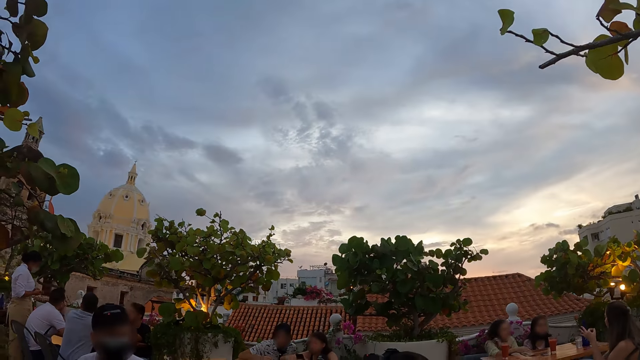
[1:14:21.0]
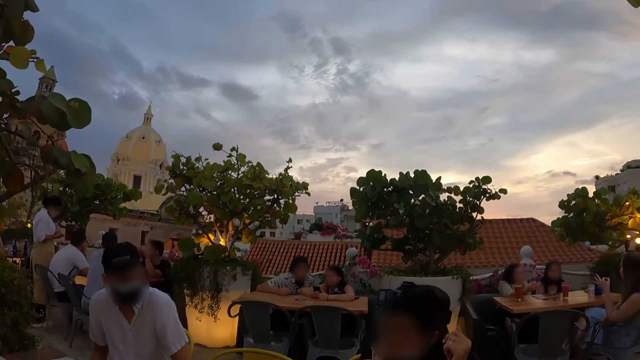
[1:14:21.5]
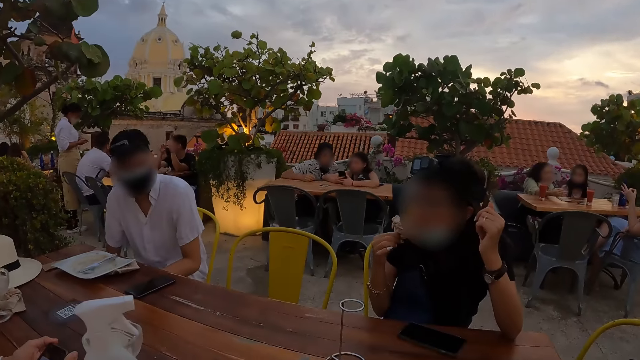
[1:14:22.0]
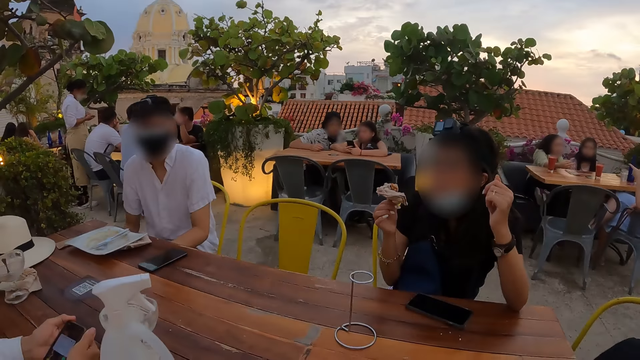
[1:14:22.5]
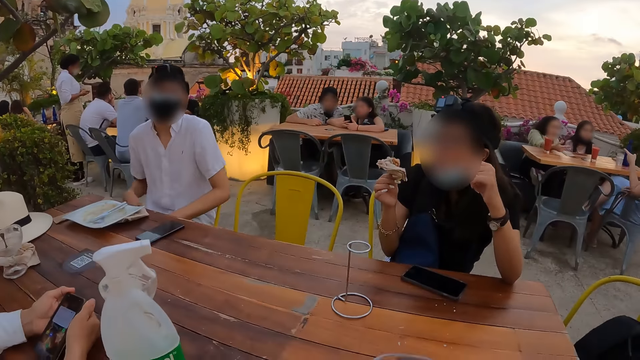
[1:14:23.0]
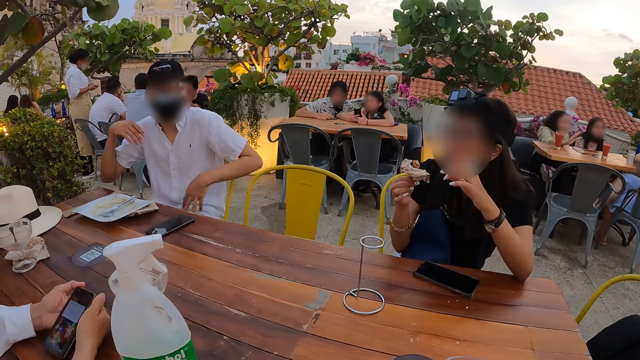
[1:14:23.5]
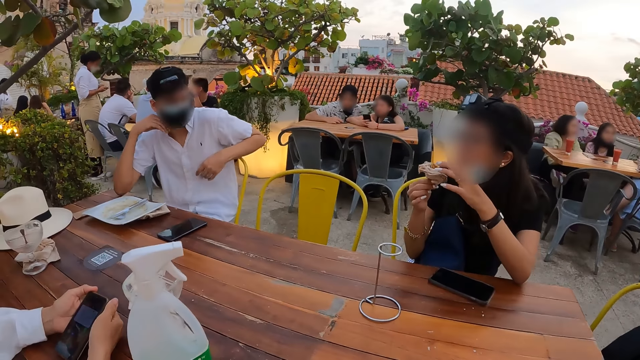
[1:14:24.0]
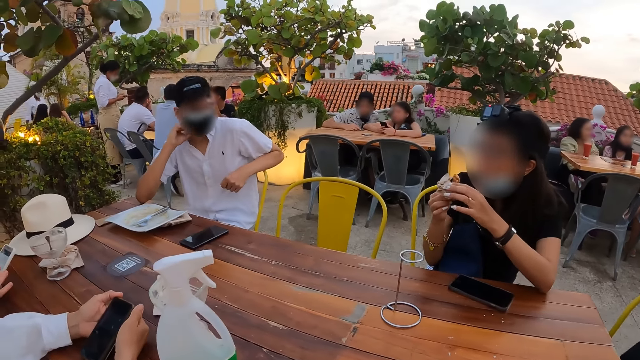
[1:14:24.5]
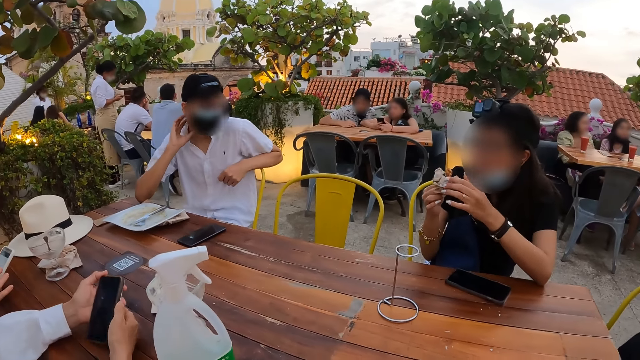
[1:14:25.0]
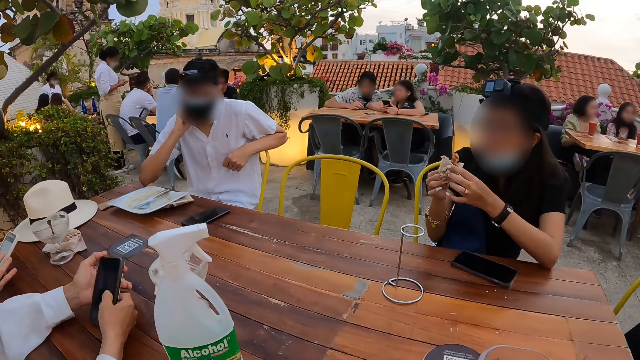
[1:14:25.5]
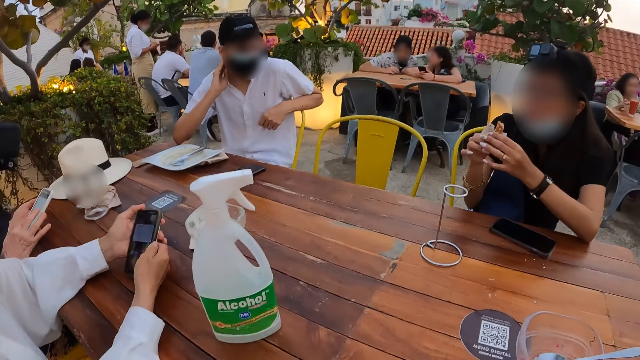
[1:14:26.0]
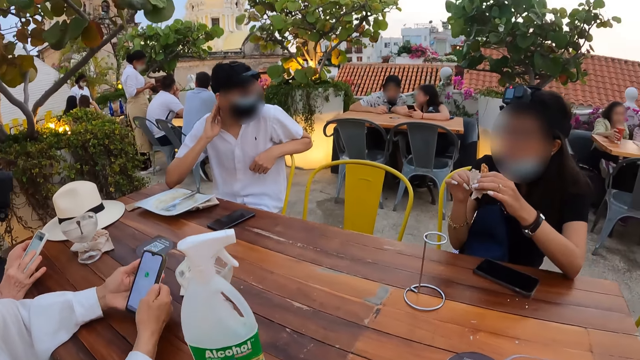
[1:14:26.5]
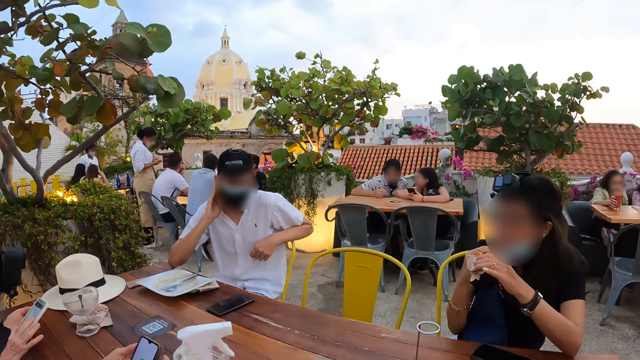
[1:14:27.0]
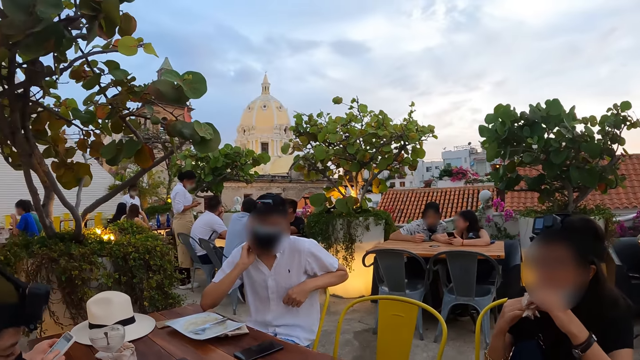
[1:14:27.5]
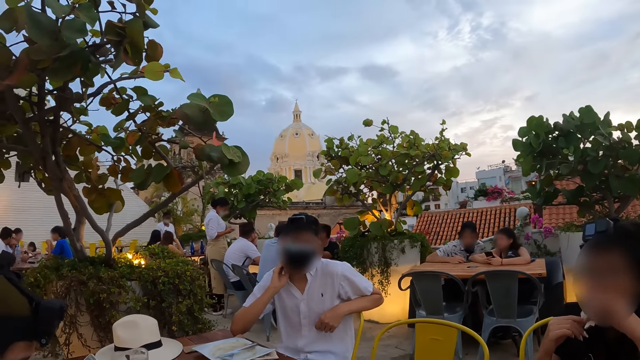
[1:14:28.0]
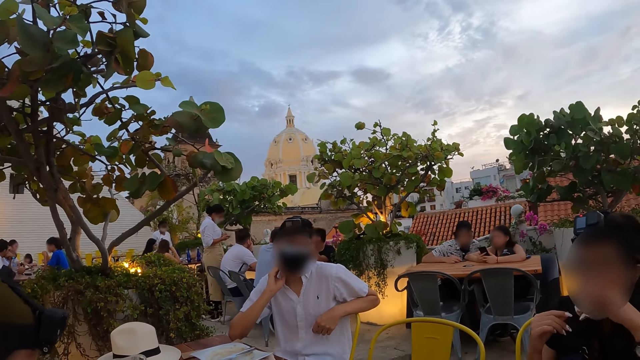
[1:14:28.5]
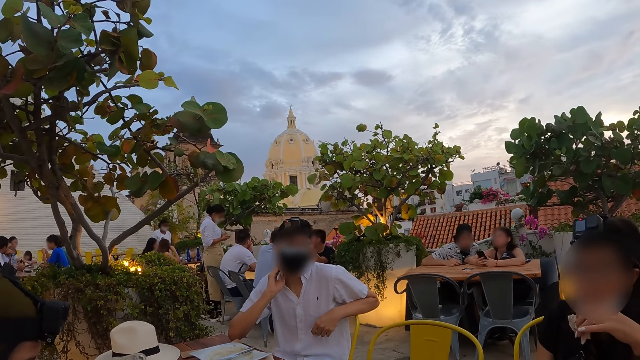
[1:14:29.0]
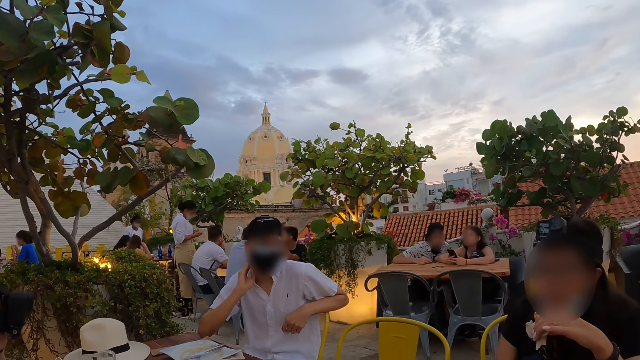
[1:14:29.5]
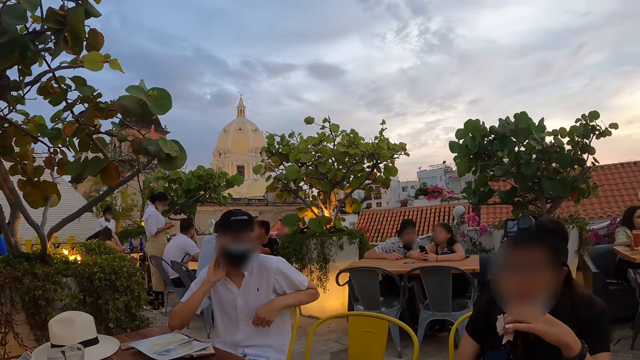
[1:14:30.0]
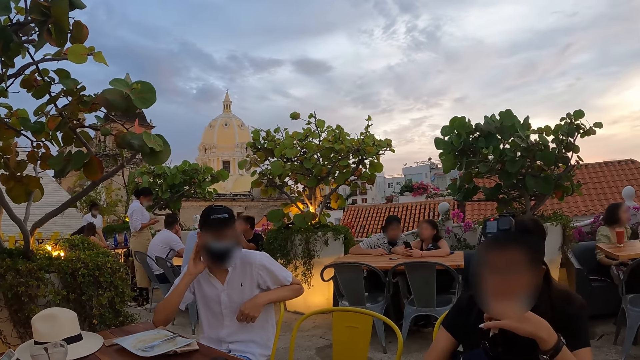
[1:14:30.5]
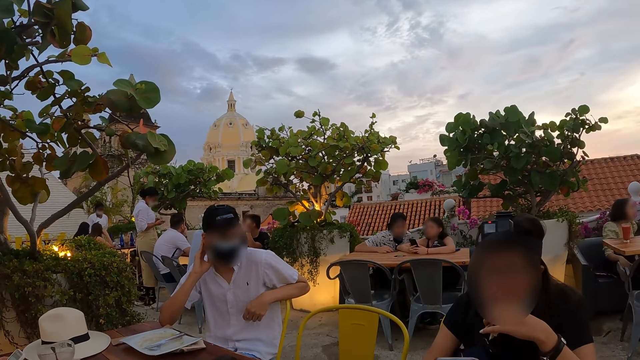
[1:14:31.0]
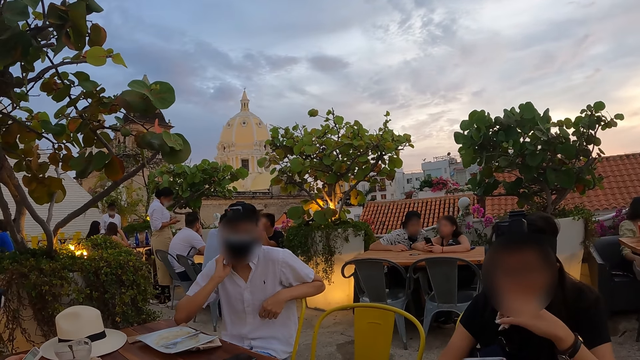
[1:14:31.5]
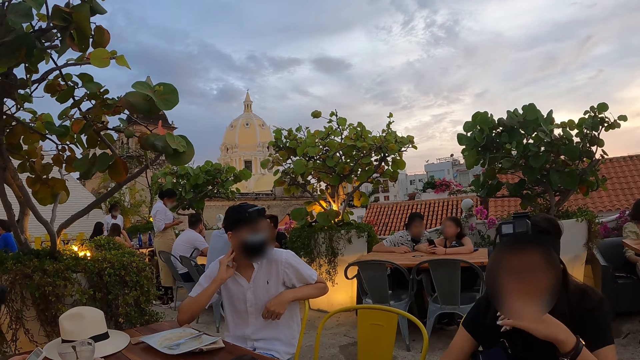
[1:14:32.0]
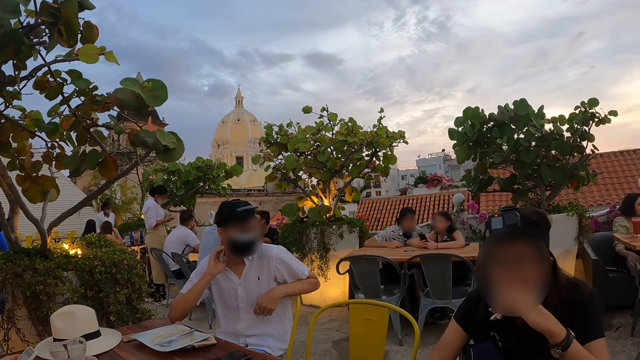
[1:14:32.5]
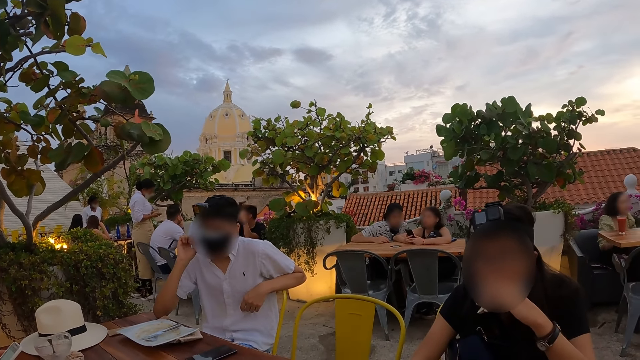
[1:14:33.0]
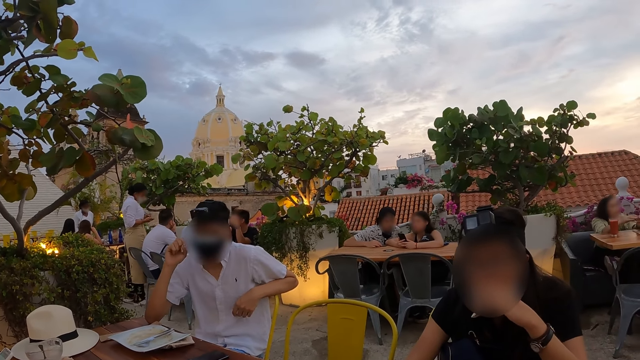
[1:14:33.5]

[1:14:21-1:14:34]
The camera wearer looks at the sky. They look at a man. The man puts the hand on the neck. Another man scrolls the phone. A woman passes the sausage roll in her right hand to her left hand. The woman eats the sausage roll in her left hand. The camera wearer looks at the first man.

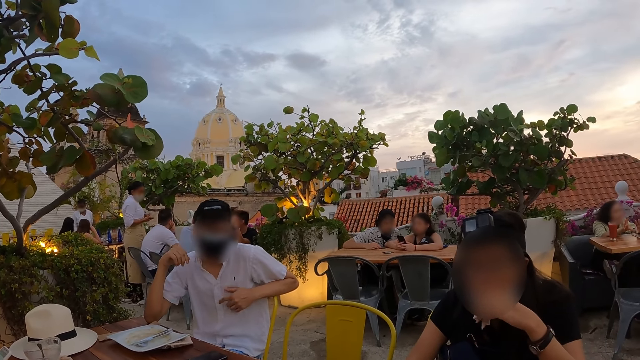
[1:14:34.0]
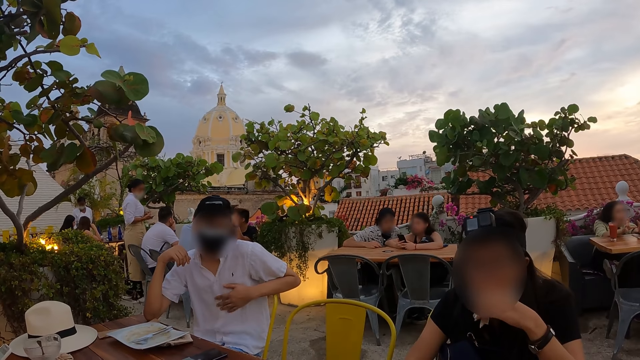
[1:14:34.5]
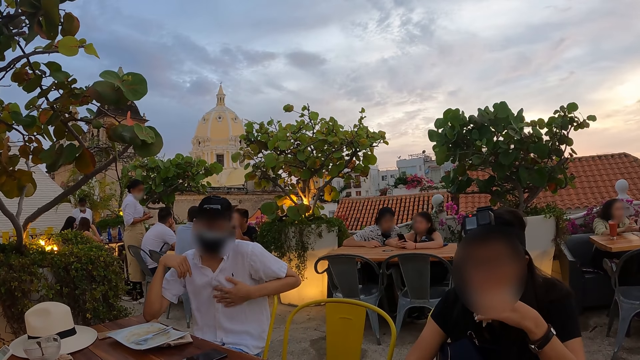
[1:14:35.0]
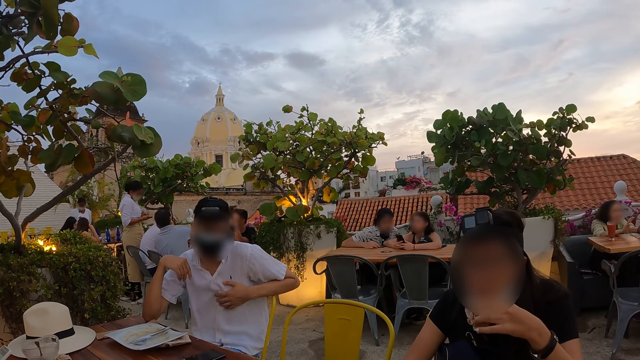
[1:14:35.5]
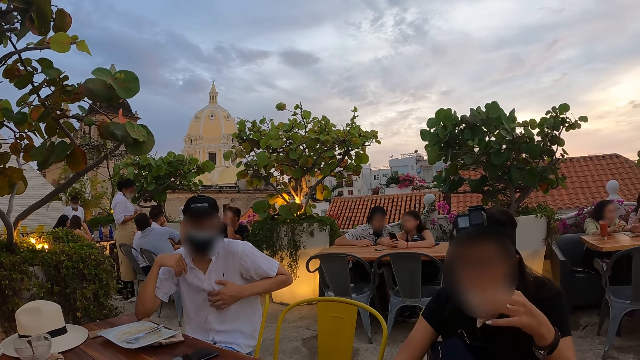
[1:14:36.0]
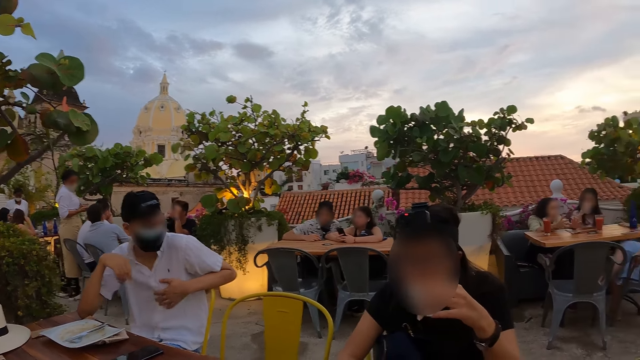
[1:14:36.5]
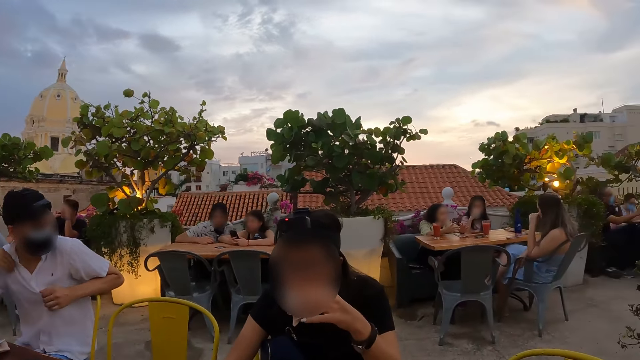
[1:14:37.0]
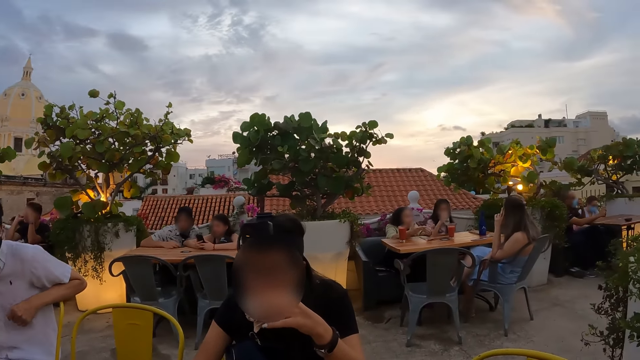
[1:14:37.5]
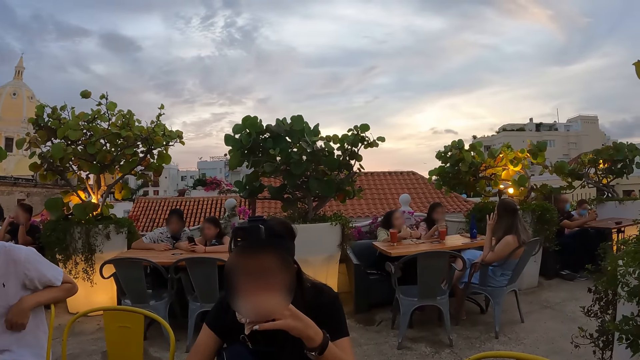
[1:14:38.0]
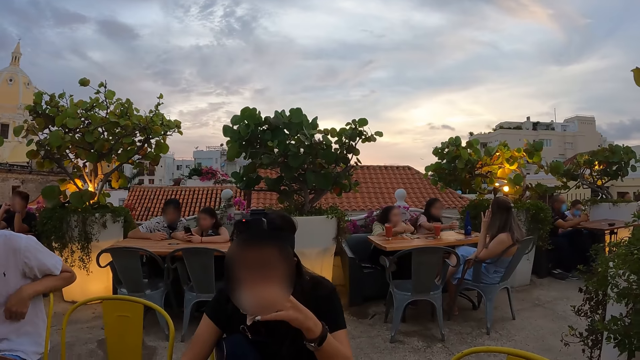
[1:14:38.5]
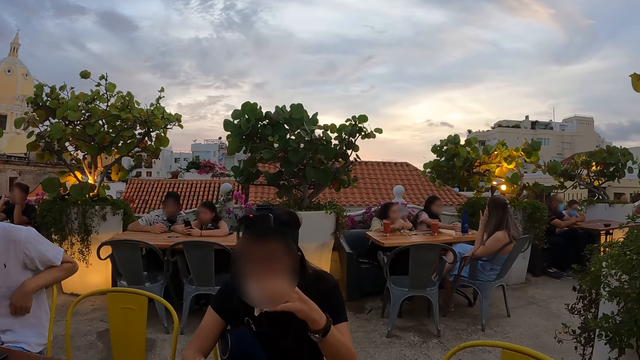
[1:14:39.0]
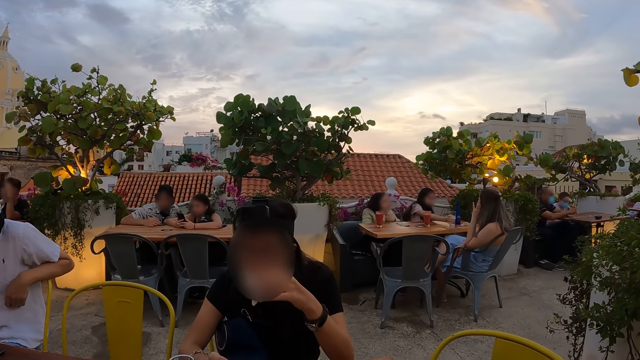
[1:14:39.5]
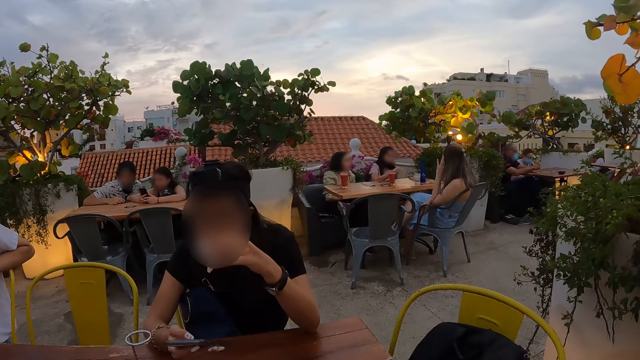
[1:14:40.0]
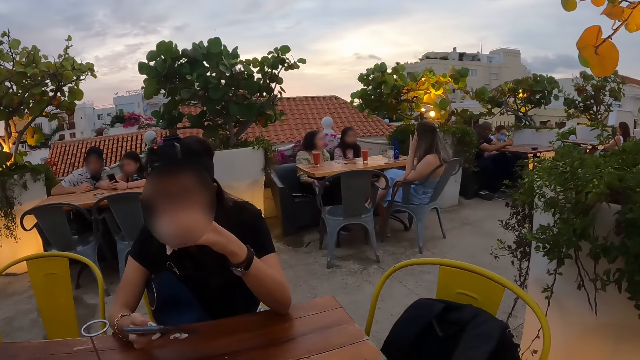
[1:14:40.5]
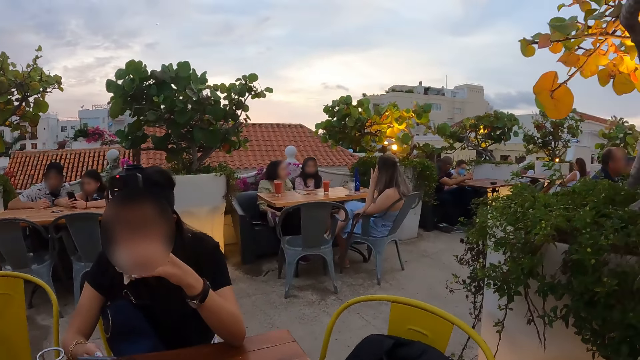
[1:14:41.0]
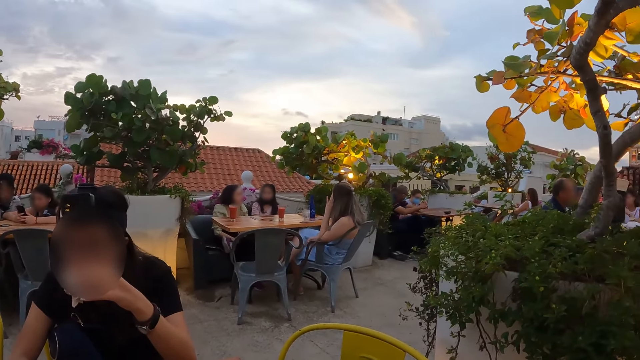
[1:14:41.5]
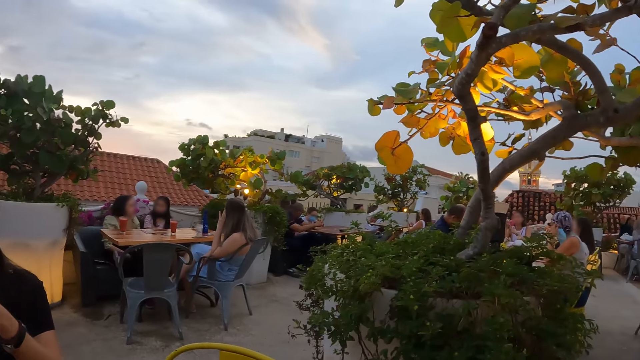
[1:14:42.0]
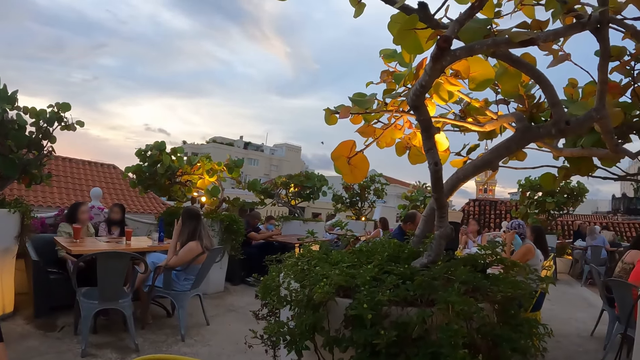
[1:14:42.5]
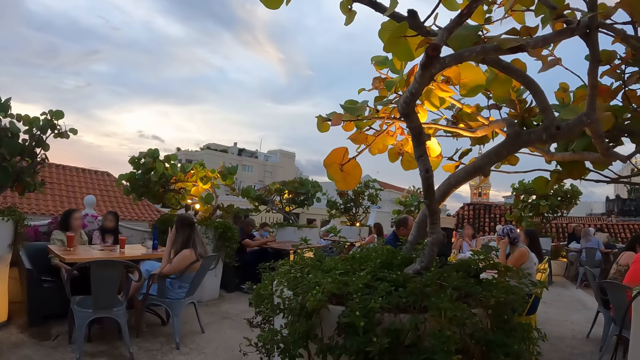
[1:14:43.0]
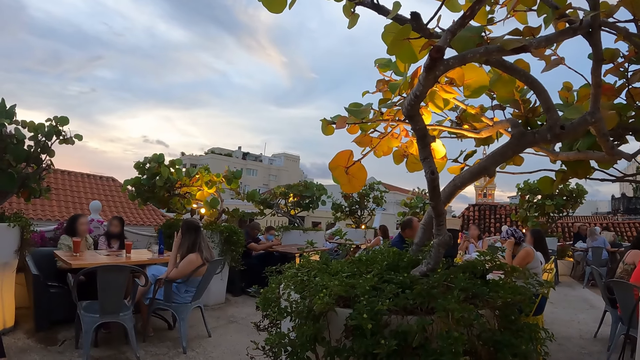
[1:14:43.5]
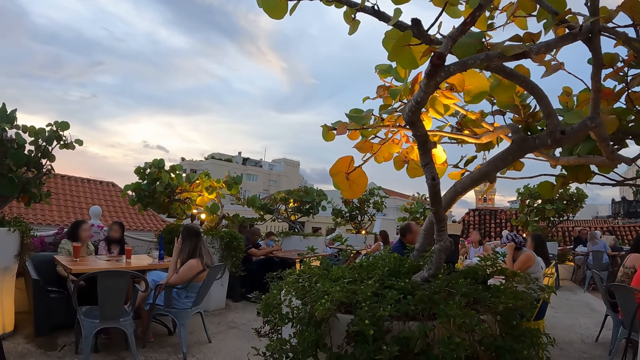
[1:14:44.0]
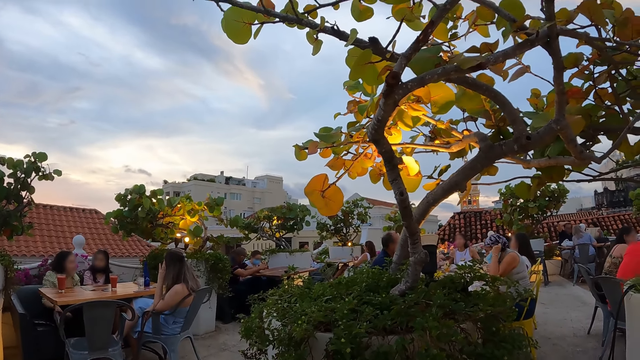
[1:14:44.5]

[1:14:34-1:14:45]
A woman operates a phone in her right hand with her right thumb. The camera wearer looks around the park.
